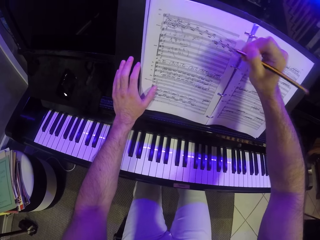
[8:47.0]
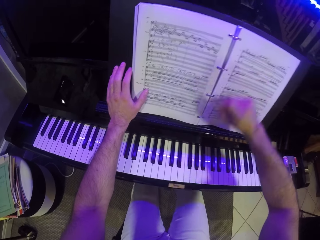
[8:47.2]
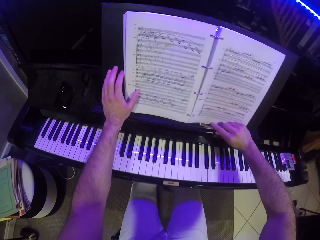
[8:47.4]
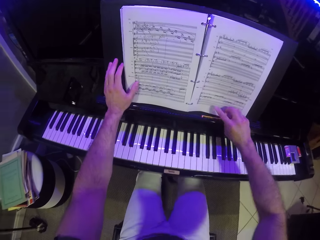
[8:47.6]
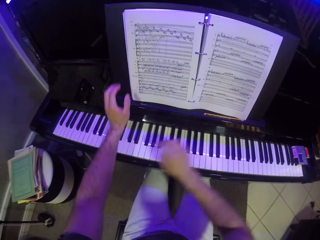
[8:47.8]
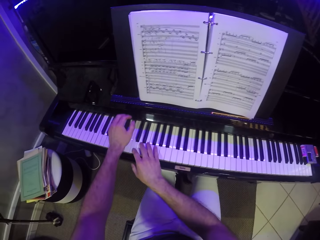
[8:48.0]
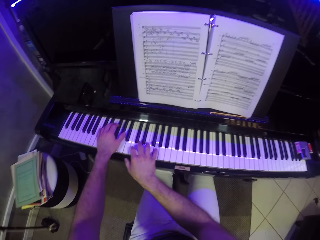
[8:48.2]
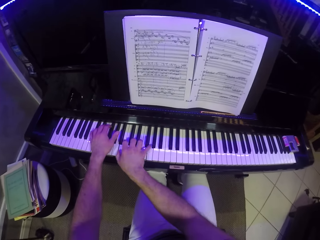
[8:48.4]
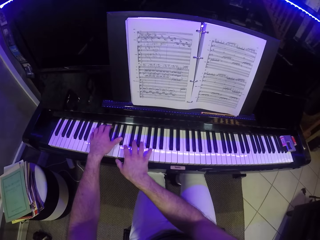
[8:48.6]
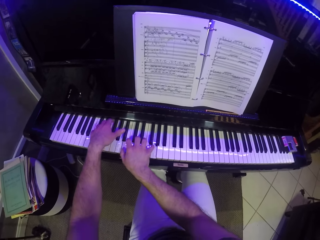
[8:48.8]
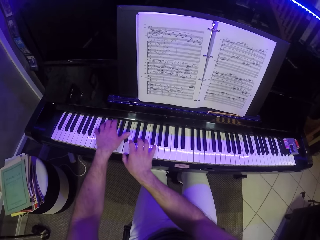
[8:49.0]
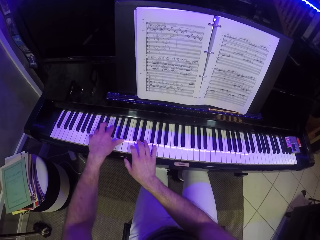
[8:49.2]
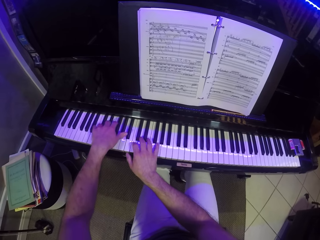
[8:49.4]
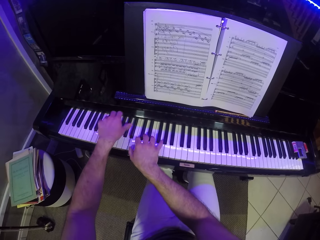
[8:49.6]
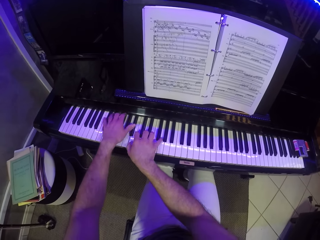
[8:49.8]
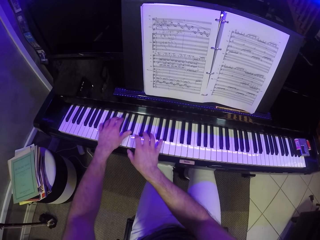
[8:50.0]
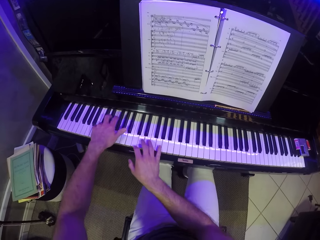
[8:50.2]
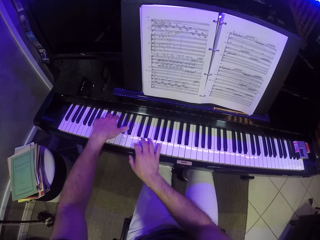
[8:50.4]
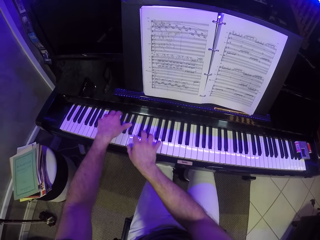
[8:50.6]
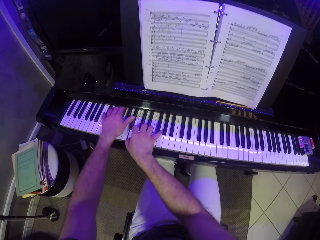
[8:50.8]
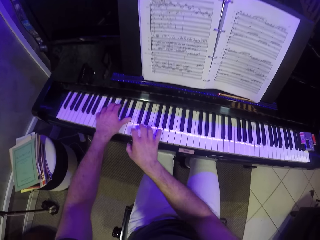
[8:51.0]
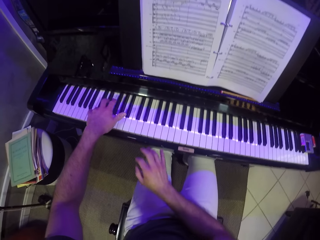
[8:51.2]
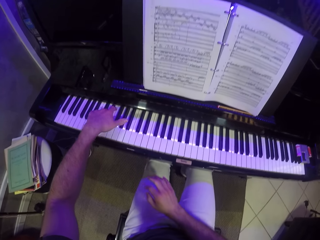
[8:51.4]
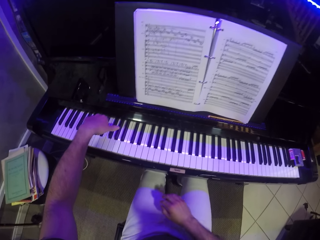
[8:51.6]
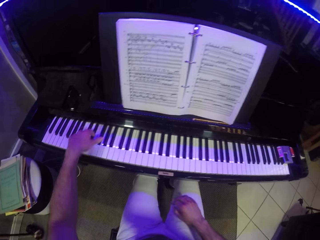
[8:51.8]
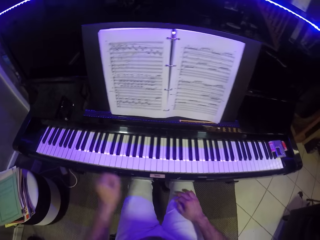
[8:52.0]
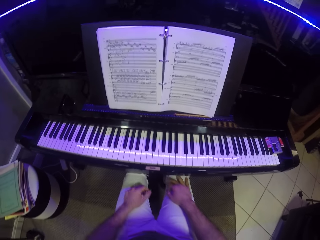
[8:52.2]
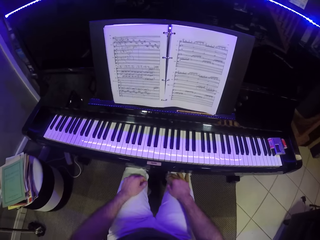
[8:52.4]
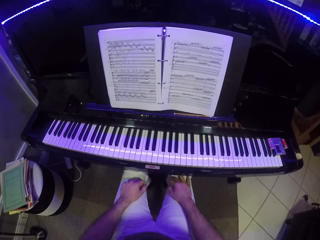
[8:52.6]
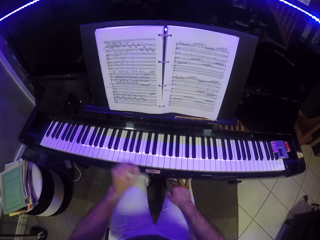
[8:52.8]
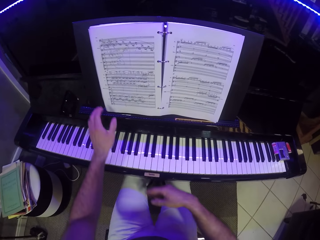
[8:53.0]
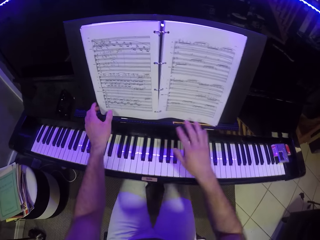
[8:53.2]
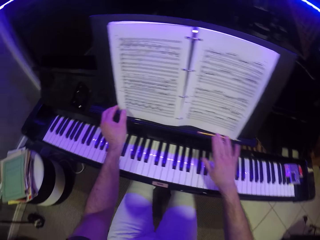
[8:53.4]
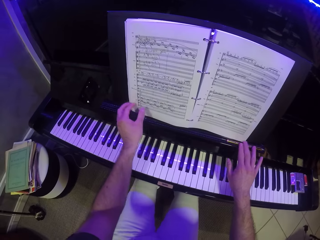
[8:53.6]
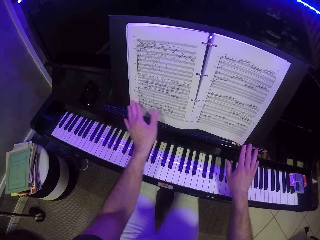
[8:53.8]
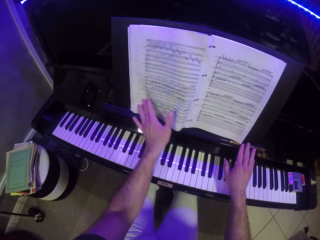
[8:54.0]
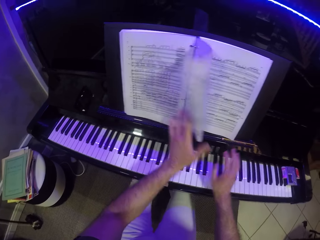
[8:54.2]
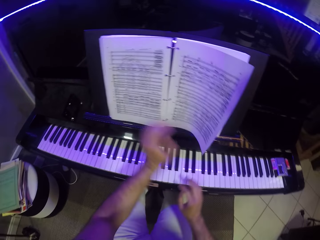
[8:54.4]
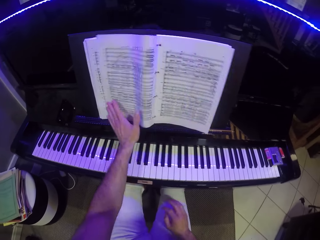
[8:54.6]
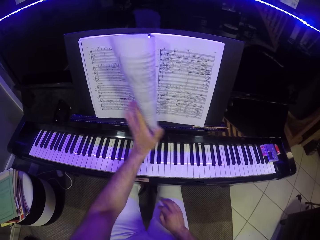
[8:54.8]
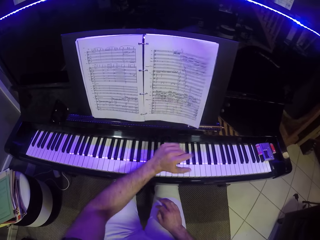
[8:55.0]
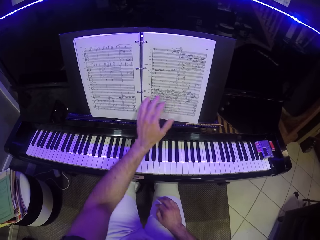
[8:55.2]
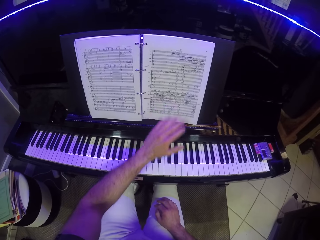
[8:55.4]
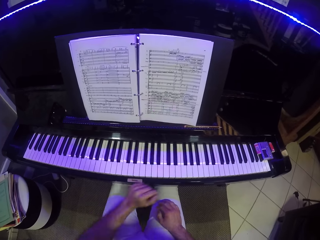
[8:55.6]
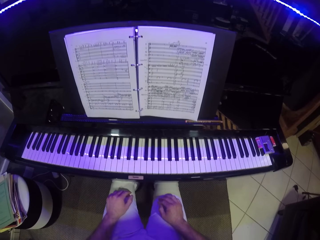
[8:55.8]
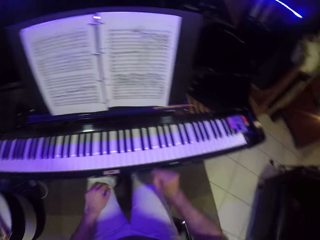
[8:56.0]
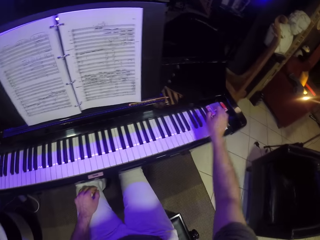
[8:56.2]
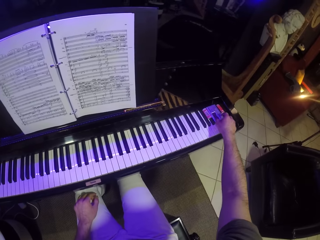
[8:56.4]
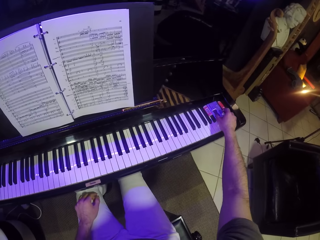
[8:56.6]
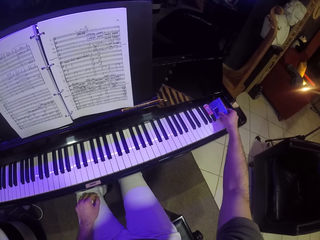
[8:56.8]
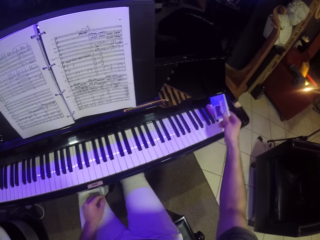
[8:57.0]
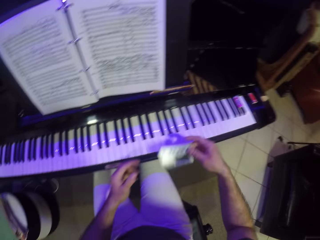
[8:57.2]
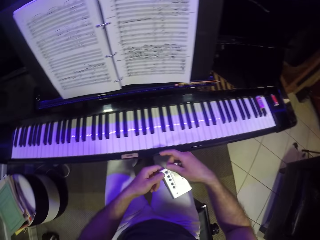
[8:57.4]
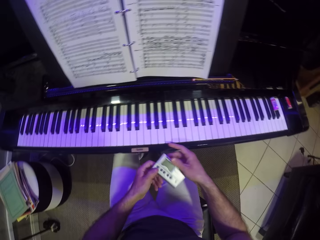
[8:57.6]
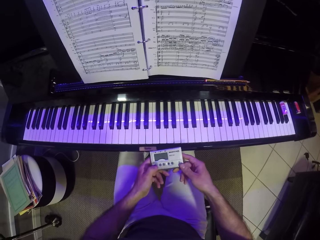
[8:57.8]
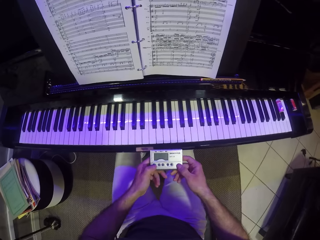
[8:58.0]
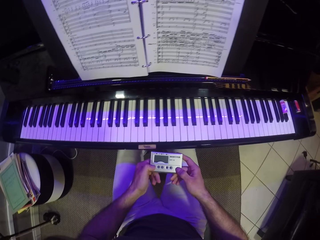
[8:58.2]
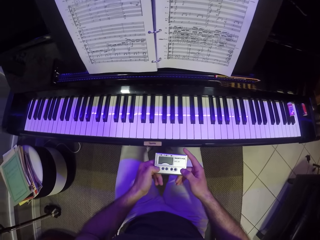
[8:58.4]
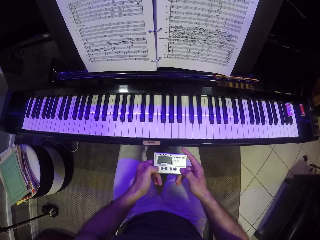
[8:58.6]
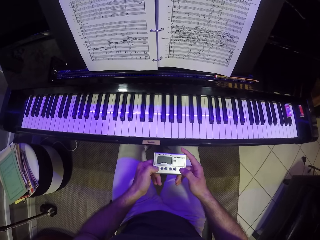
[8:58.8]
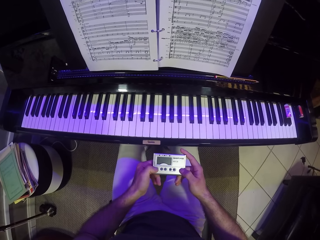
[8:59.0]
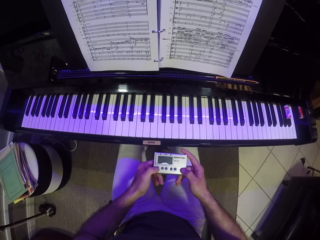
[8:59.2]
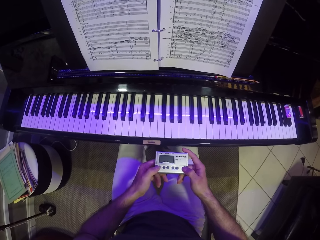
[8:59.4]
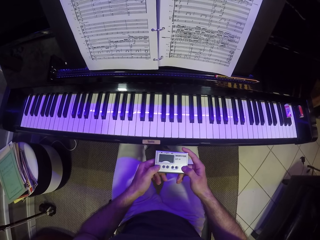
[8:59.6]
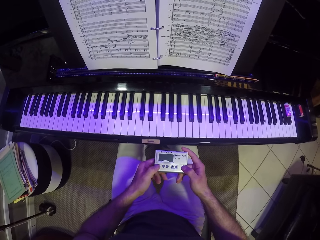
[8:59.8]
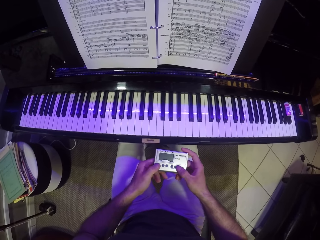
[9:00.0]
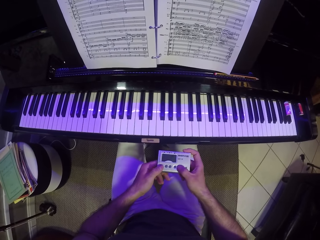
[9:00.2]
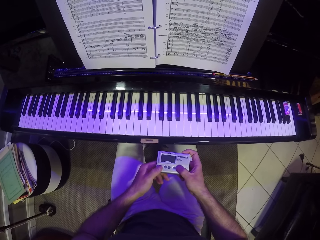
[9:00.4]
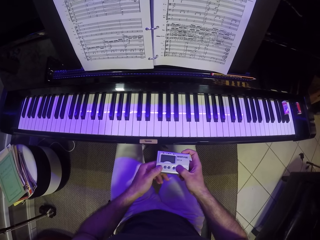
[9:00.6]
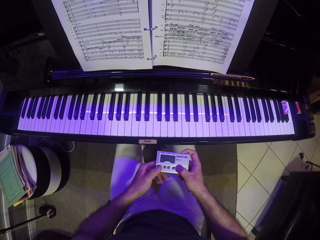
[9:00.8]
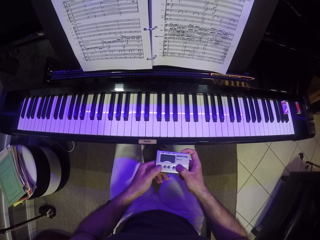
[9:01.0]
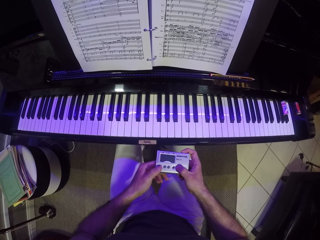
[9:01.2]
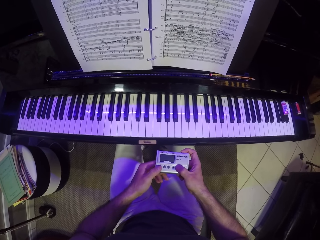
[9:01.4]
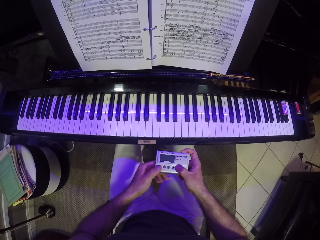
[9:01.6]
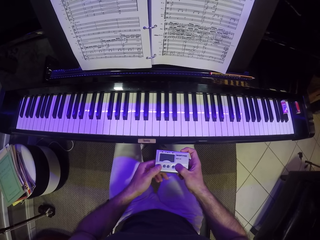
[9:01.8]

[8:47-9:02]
The camera wearer drops the pencil on the piano stand with his right hand. He plays the piano with his hands. He puts the hands on the lap. He turns the pages of the music sheet with his left hand. He puts the hands on the lap. He picks up a voice recorder or radio recorder from the side of the piano with his right hand. He passes the voice recorder from his right hand to his left hand. He holds the voice recorder with both hands. He operates the voice recorder with his hands. He presses the radio recorder buttons.

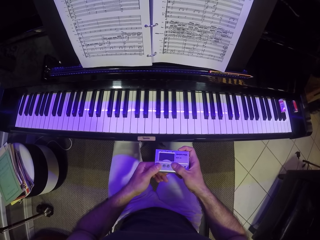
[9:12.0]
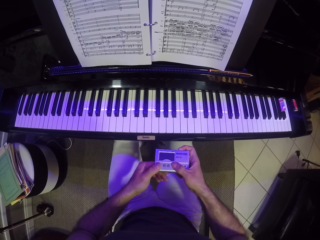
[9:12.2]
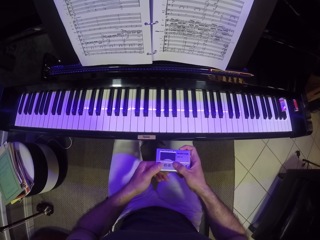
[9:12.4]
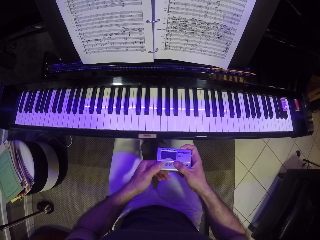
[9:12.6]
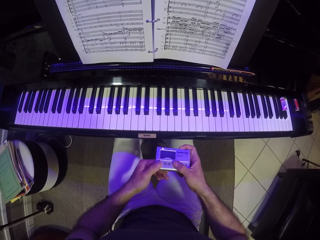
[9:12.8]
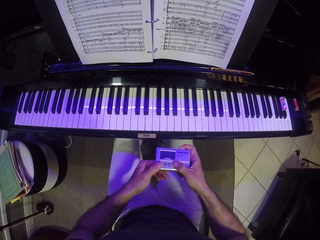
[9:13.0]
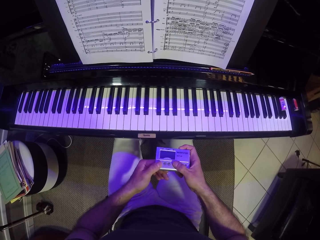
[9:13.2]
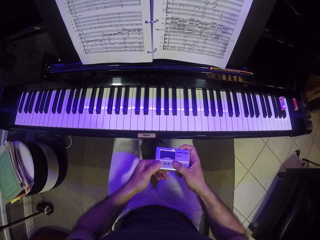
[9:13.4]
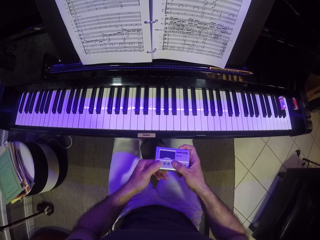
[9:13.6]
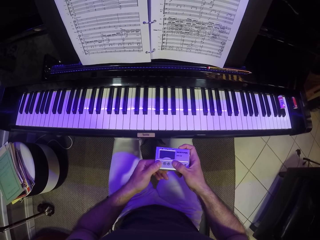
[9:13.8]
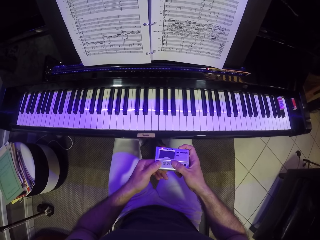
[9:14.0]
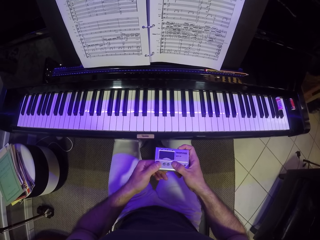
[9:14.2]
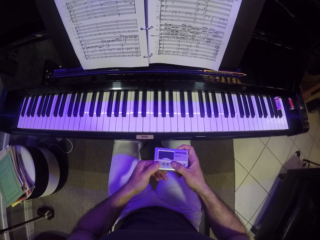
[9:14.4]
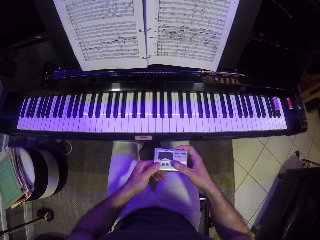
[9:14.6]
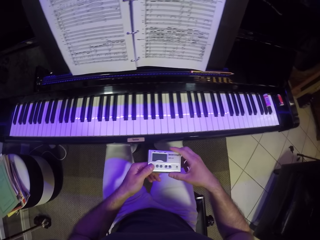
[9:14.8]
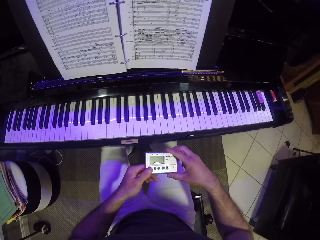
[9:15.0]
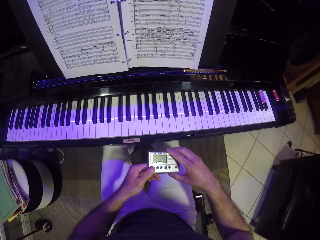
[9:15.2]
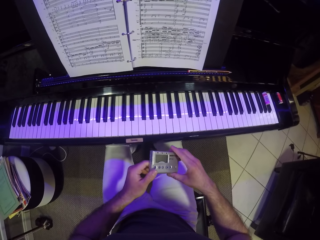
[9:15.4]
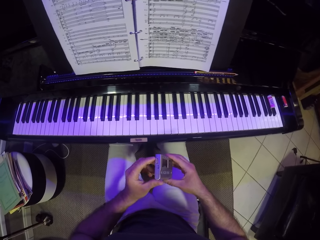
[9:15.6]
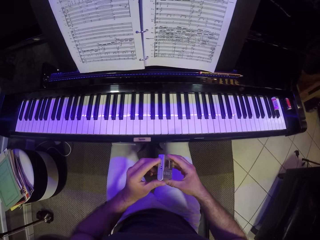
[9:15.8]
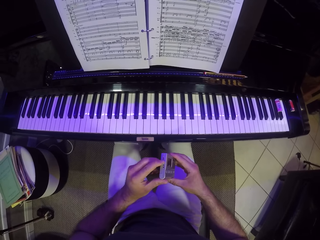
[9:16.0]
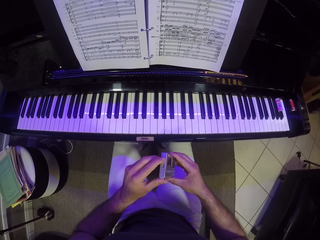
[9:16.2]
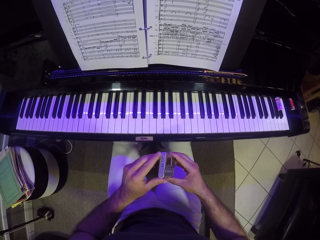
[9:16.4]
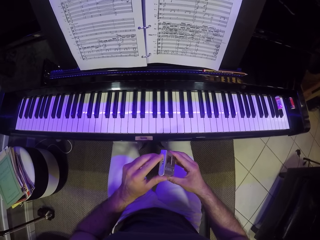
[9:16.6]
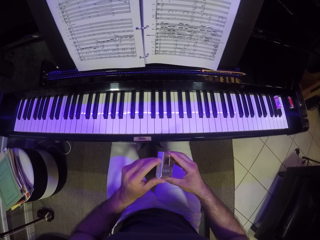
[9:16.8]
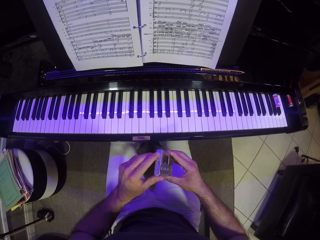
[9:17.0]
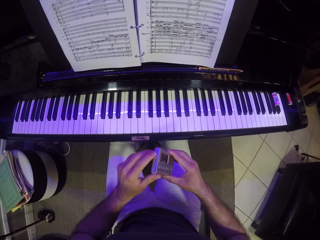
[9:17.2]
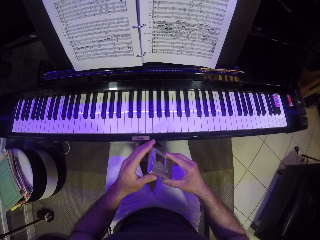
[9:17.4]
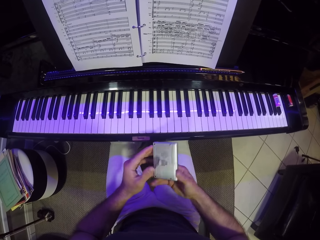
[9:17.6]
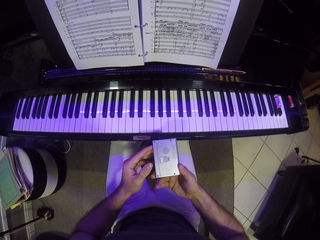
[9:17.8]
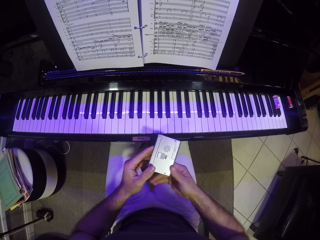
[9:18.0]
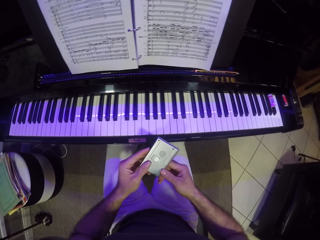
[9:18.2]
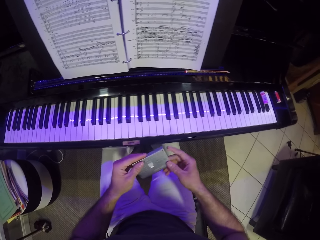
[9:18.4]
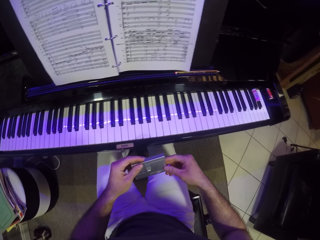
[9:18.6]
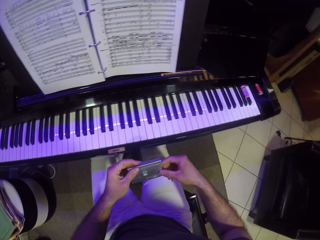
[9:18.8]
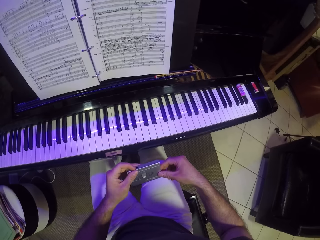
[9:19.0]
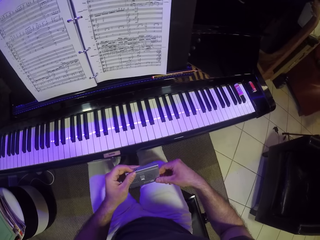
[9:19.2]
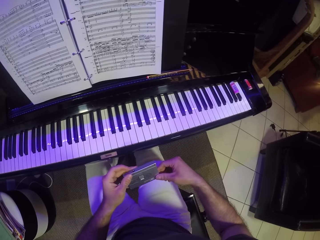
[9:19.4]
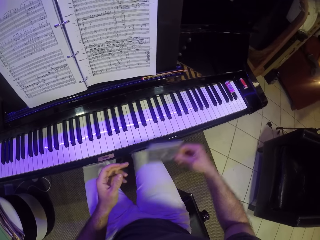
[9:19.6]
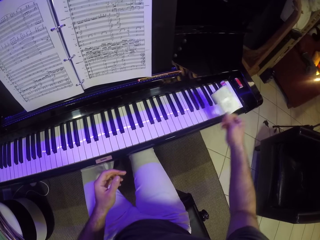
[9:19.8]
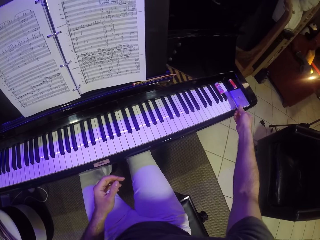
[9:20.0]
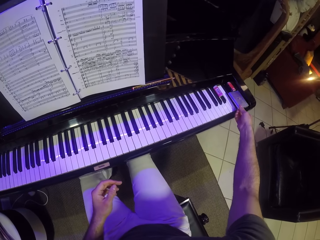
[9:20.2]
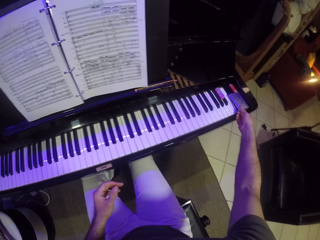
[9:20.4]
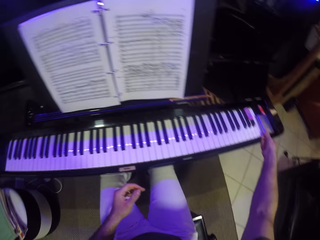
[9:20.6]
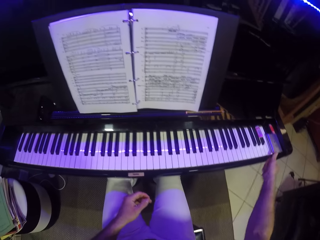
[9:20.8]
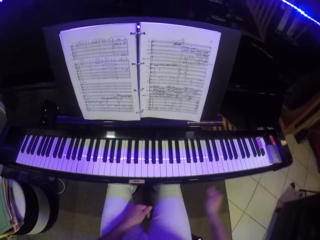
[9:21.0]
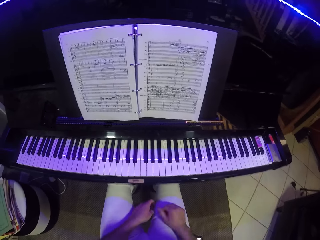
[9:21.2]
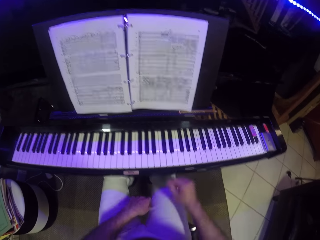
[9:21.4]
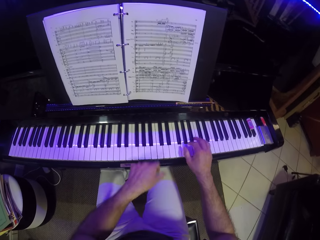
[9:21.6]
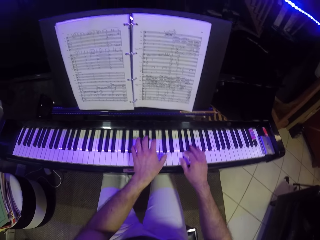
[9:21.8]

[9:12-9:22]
The camera wearer holds the audio recorder with both hands. He operates the tuner in his right hand with his left hand. He drops the tuner on a keyboard with his right hand.
